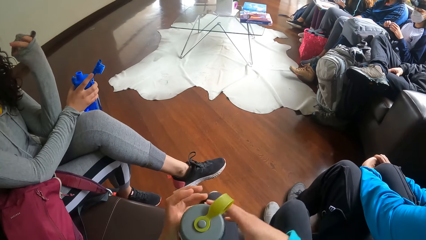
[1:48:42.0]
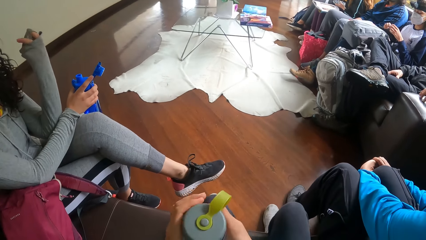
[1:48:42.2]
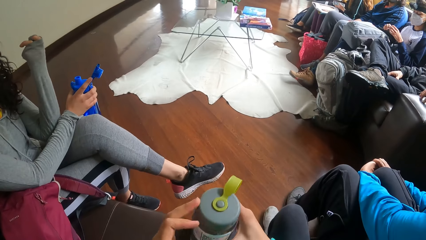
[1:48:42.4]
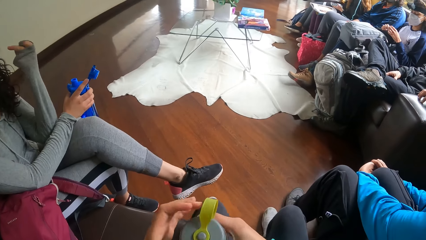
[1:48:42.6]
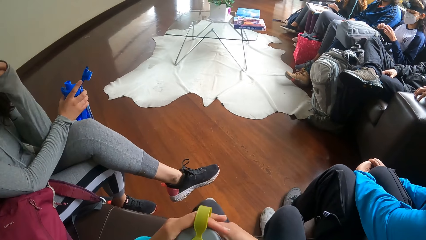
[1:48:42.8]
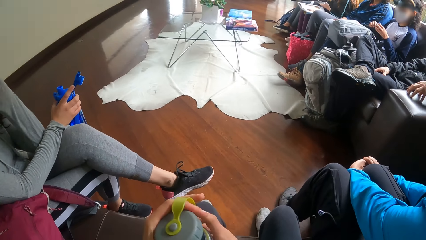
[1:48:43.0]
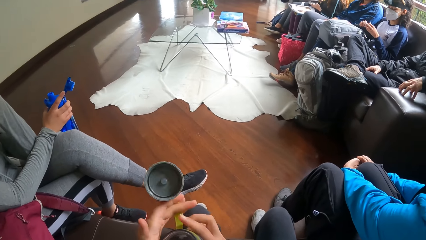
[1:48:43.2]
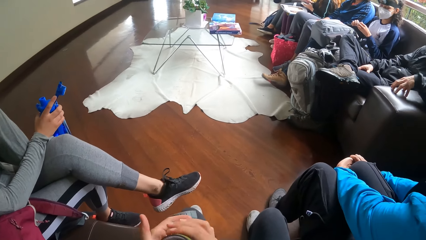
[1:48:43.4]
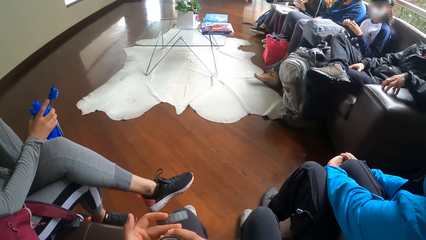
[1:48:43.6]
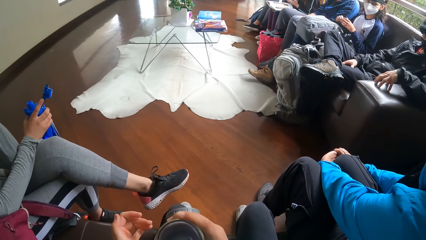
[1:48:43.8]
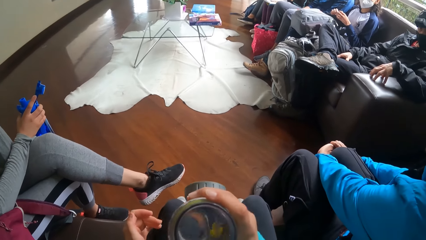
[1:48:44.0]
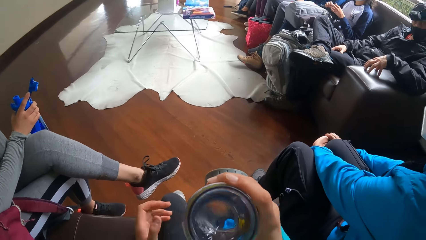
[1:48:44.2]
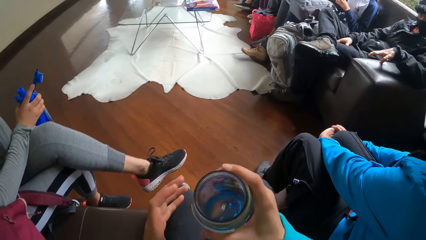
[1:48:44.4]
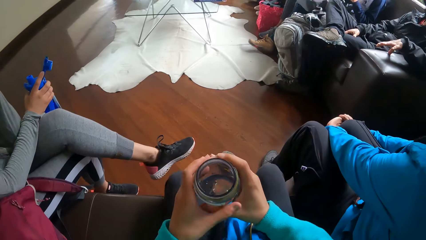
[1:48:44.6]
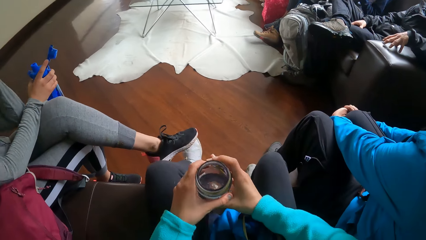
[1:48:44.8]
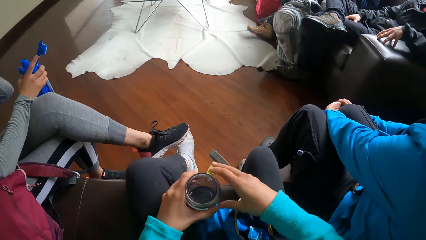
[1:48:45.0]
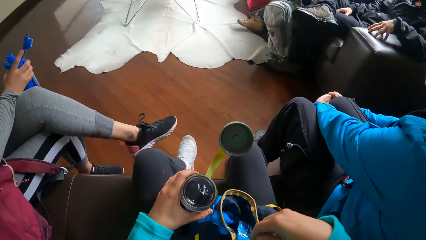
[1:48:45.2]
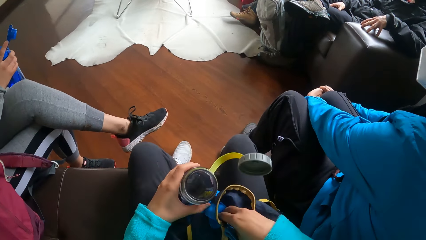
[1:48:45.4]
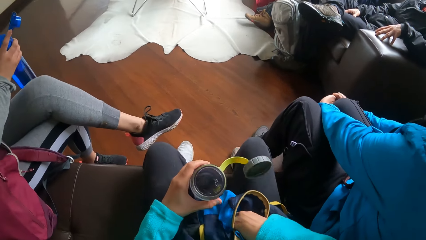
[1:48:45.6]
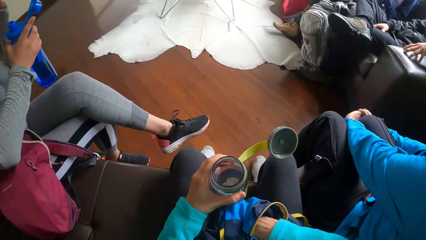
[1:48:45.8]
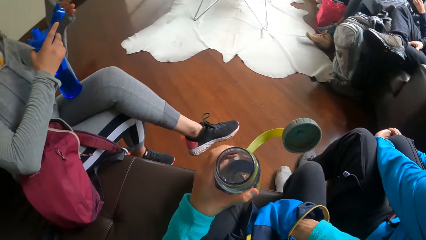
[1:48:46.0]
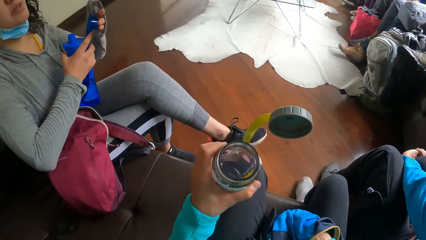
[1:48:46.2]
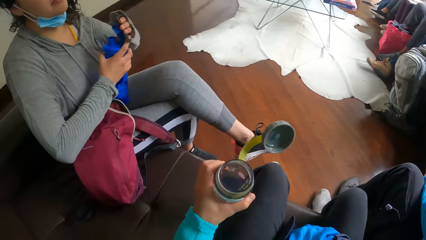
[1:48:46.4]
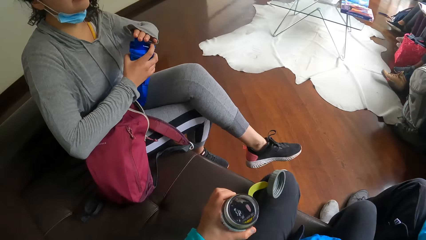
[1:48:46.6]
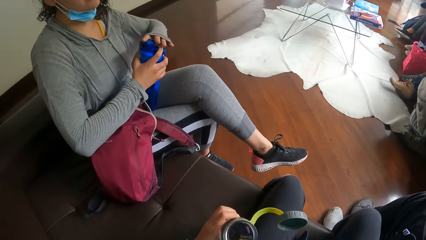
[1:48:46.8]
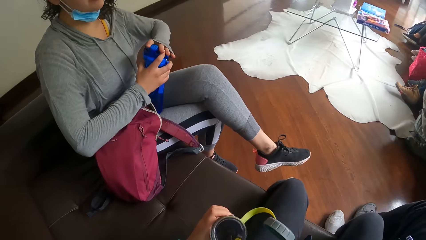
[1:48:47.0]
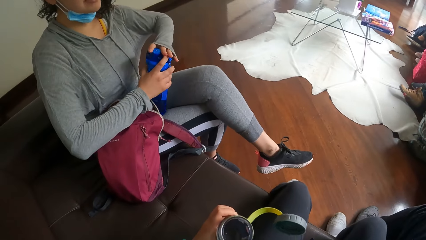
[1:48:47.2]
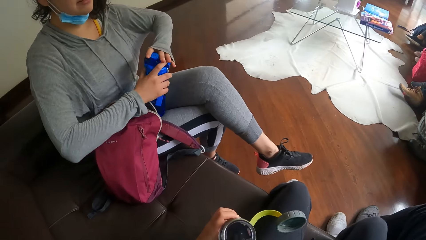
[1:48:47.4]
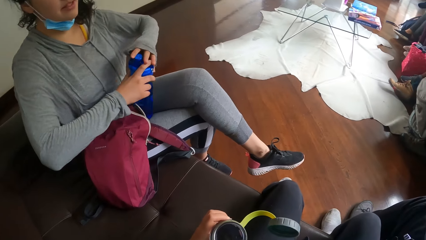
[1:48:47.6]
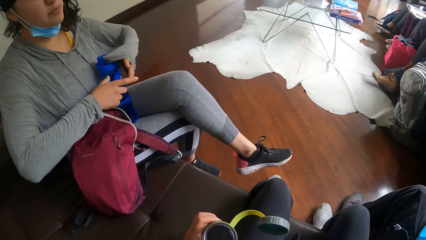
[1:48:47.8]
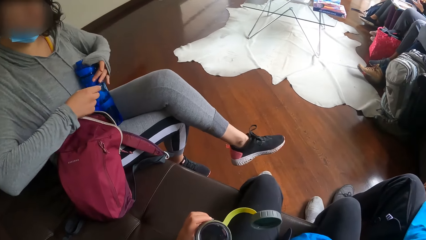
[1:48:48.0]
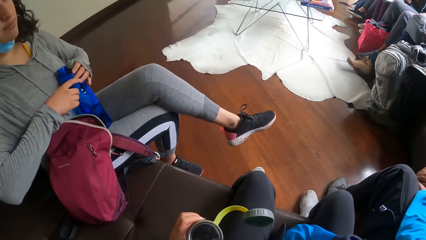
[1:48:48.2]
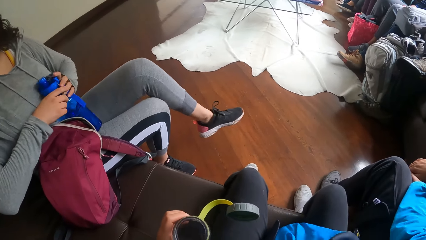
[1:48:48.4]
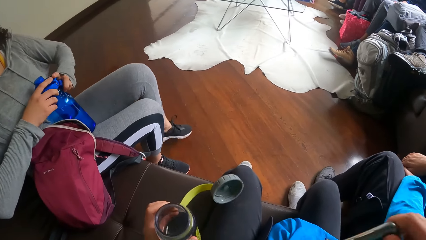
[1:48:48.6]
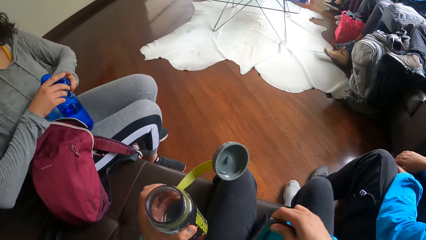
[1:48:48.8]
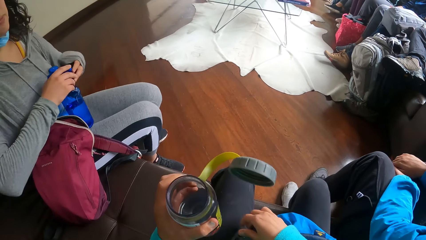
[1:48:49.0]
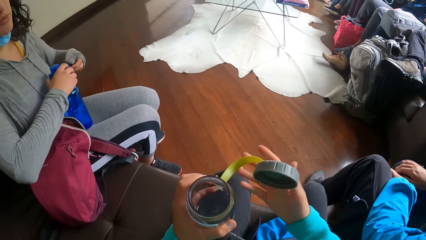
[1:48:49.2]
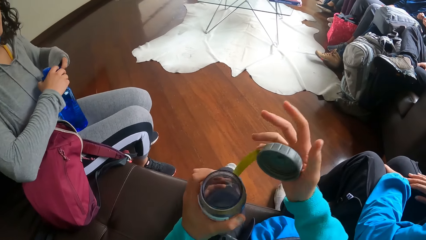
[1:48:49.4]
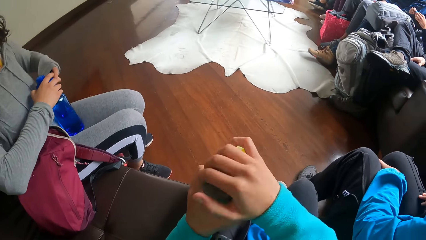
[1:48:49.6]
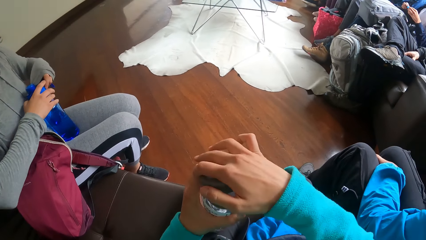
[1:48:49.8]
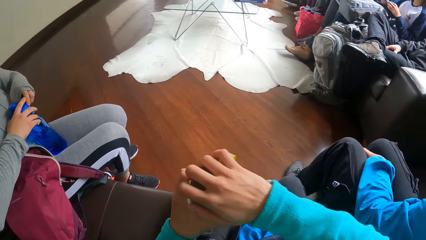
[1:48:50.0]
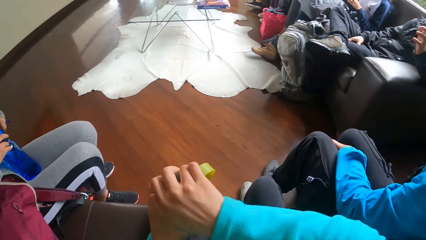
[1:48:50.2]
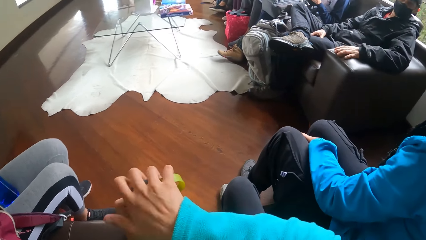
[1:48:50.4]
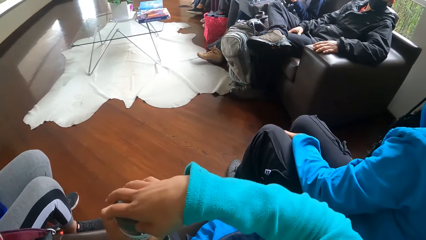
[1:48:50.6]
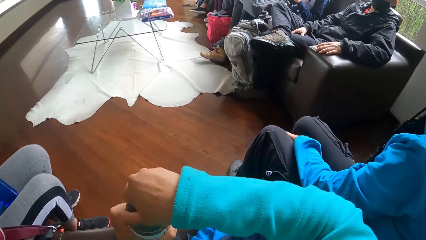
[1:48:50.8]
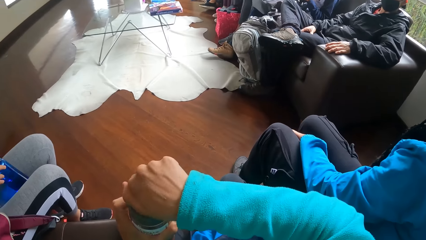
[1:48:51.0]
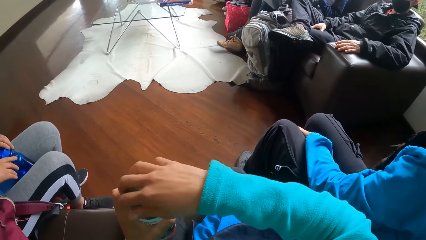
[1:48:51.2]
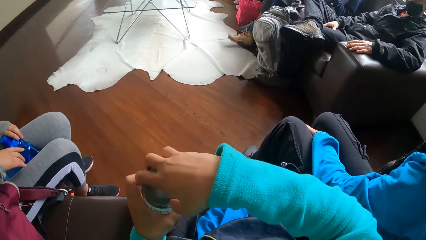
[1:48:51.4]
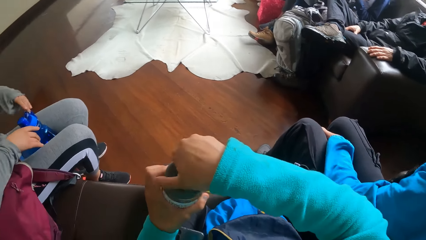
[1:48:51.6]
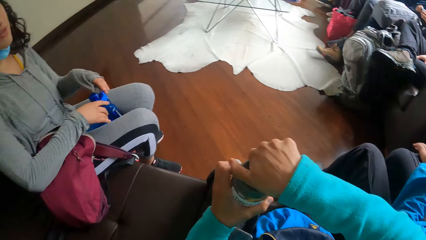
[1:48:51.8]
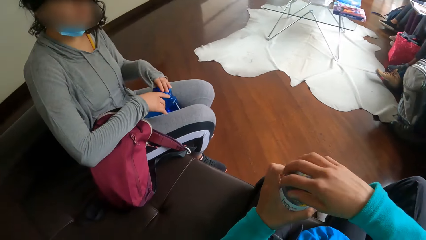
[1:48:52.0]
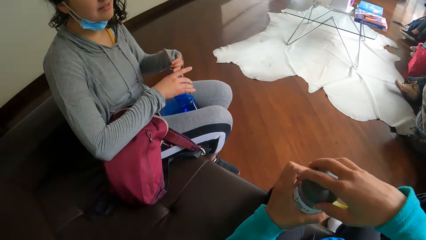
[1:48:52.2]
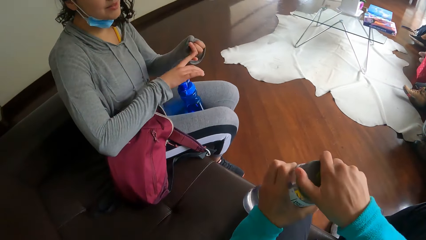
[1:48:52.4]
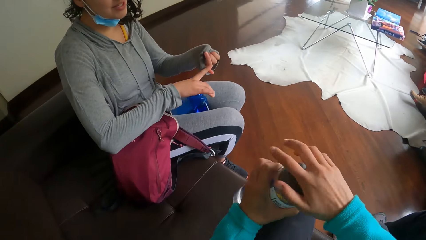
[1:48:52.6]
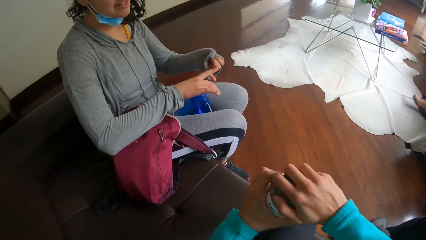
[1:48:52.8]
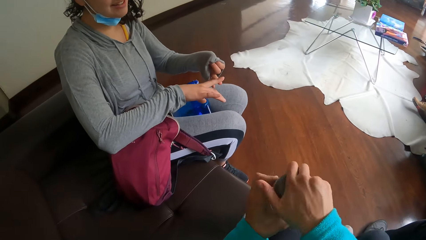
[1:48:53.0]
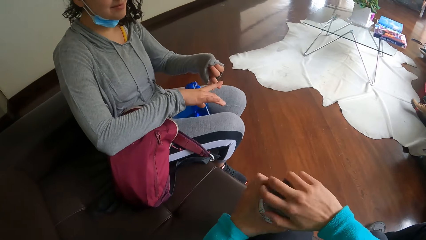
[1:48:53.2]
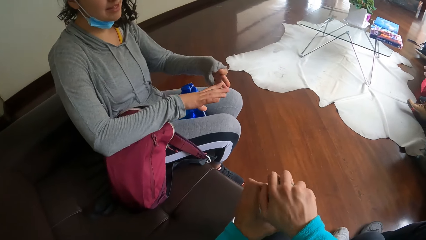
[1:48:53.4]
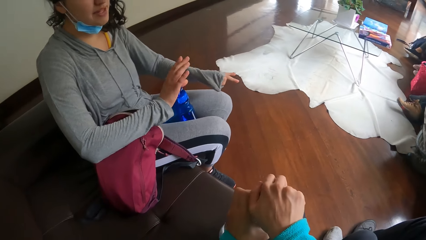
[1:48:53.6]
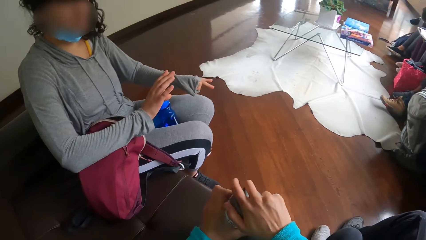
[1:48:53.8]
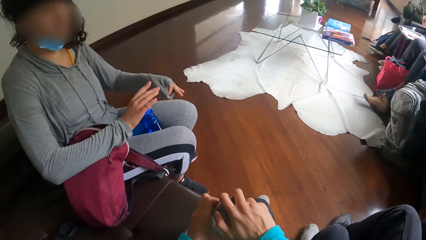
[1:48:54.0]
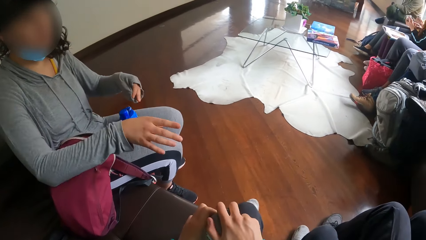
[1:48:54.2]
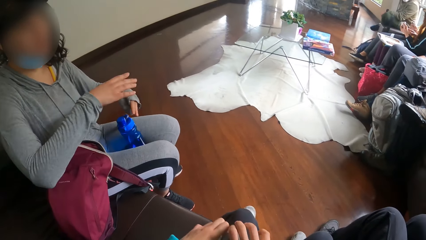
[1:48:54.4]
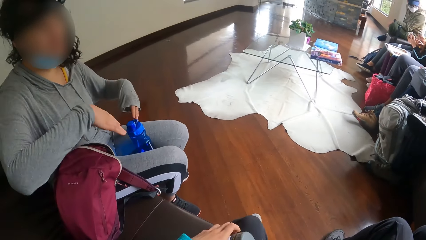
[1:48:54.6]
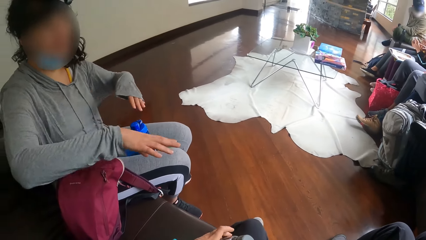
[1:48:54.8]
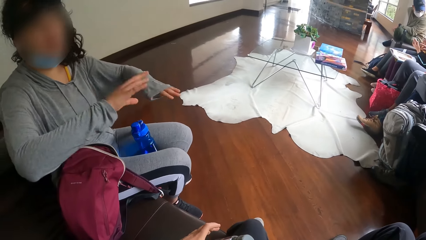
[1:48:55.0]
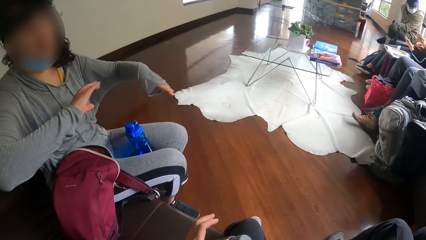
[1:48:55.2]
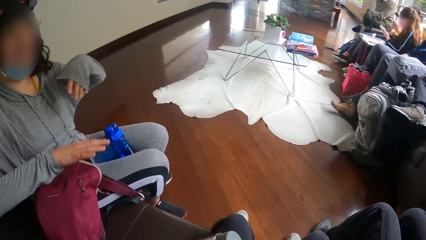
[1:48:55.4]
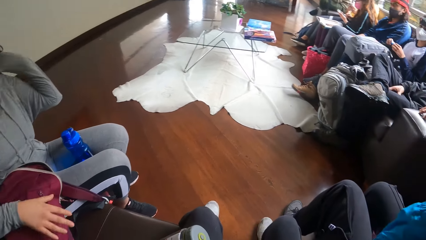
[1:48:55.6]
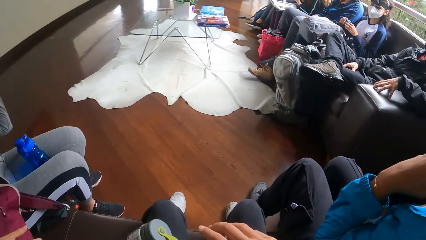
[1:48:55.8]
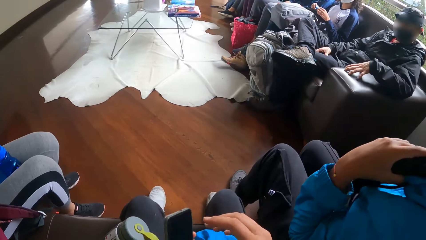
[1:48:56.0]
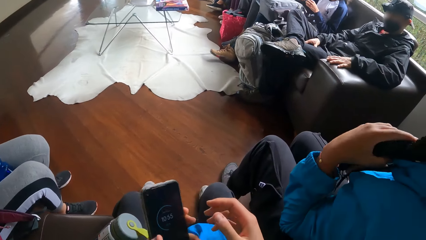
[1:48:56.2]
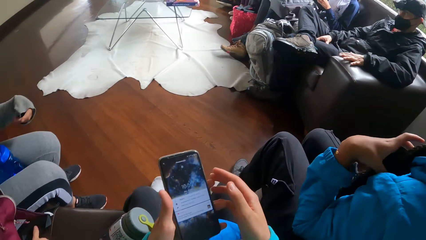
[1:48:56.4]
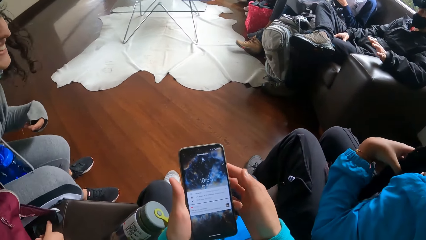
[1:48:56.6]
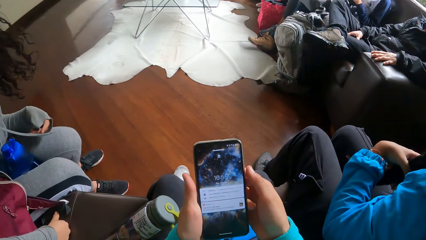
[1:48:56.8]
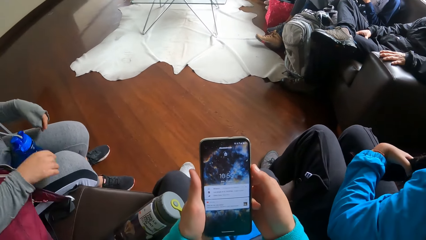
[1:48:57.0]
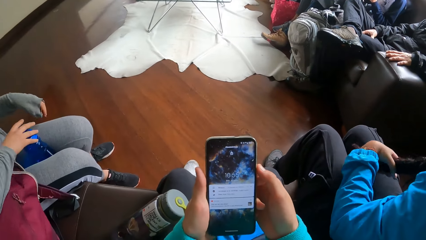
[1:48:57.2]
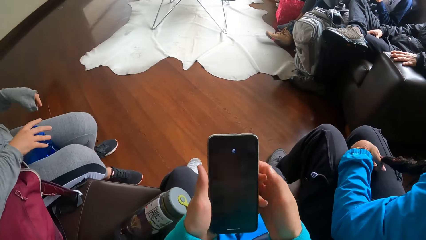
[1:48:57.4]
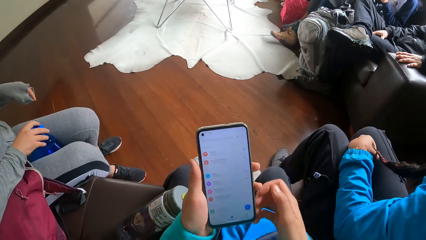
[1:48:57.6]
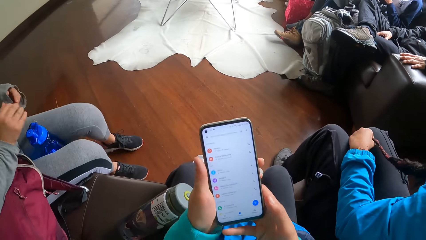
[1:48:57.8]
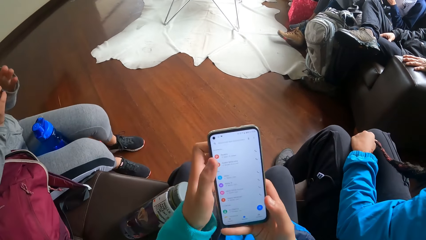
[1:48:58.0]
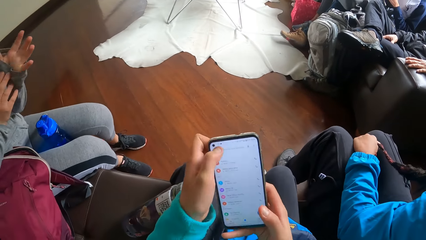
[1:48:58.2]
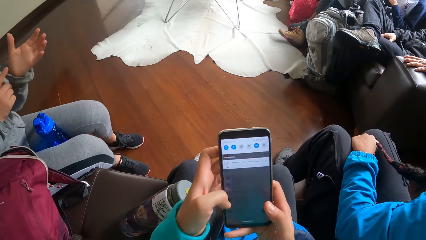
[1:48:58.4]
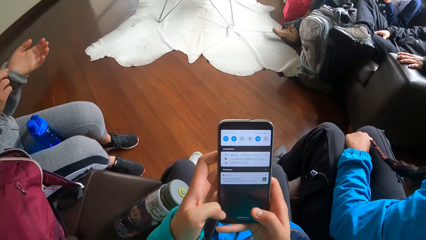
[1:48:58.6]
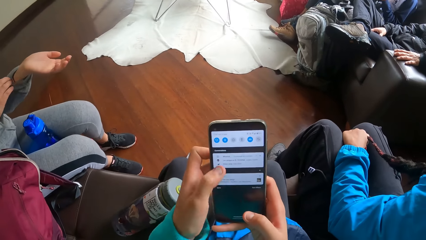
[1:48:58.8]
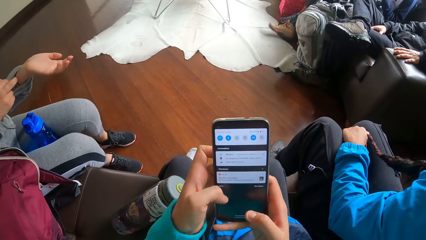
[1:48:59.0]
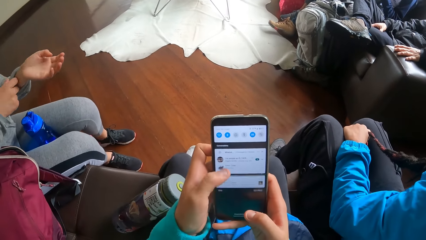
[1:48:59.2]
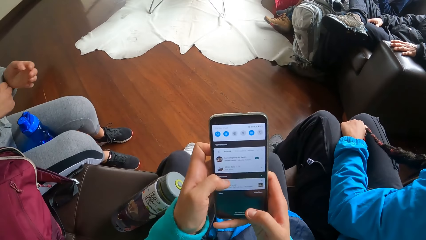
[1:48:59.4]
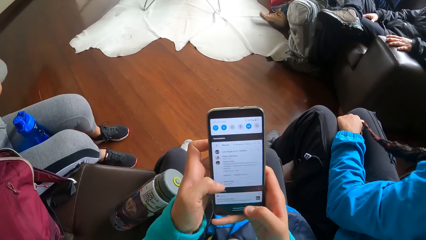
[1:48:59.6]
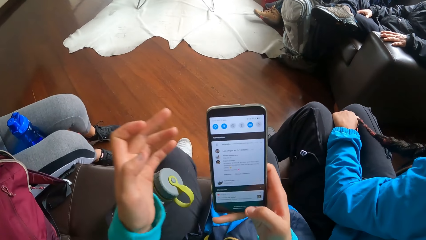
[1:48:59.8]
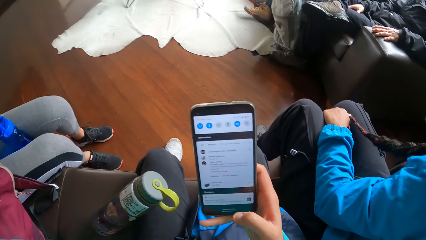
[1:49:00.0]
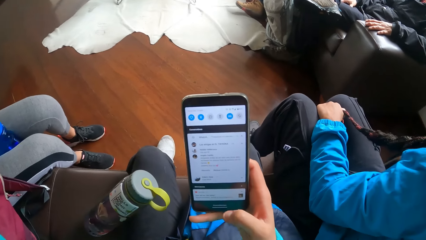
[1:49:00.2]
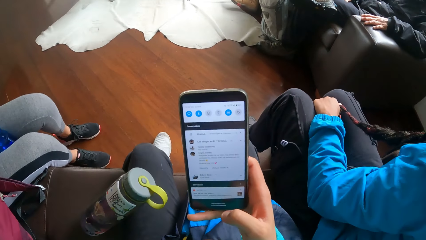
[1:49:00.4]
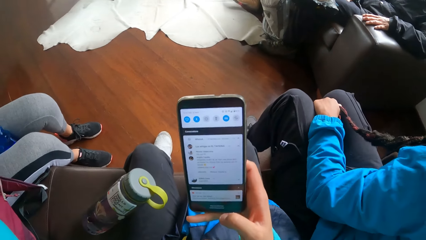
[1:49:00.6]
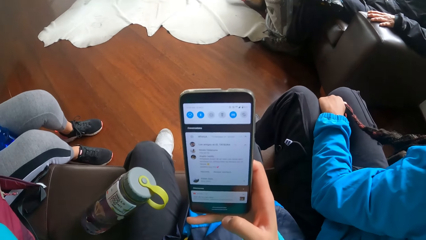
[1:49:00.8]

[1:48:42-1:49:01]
The camera wearer opens the water bottle with his left hand. He puts his right hand into the blue bag. A woman closes the blue water bottle with her left hand. The camera wearer keeps the water bottle by his left hand with his left hand. He closes the water bottle with his right hand. The woman puts the blue water bottle in between her legs. The camera wearer looks to the left. He carries a phone with his left hand and turns on the phone with his left hand. The woman adjusts a cardigan with her right hand and touches the blue water bottle with her right hand. The camera wearer presses the phone with both hands. He operates the cell phone.
